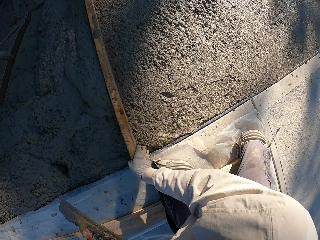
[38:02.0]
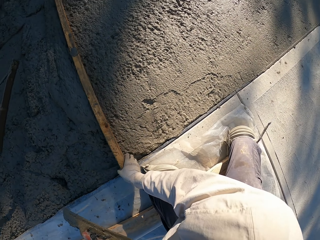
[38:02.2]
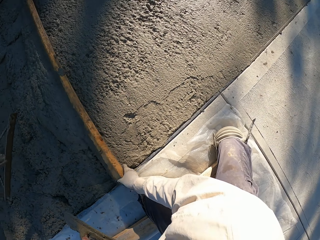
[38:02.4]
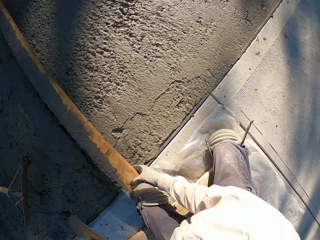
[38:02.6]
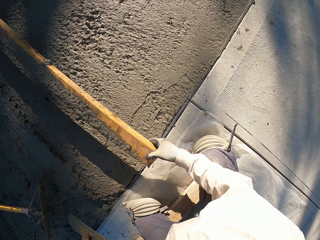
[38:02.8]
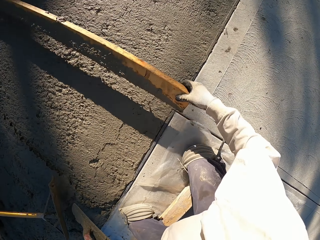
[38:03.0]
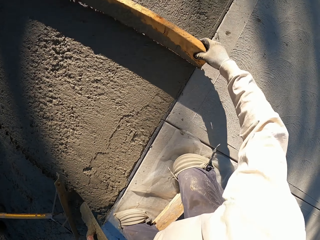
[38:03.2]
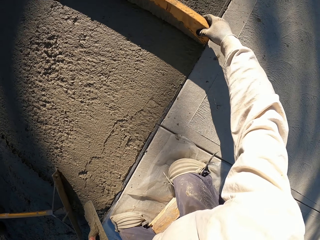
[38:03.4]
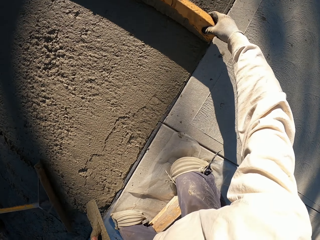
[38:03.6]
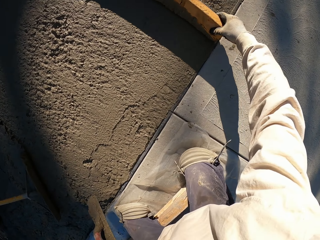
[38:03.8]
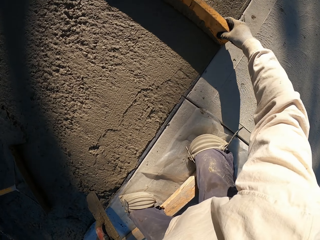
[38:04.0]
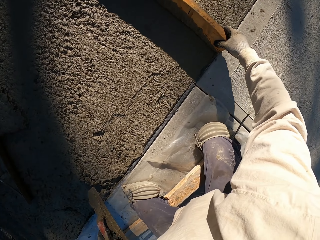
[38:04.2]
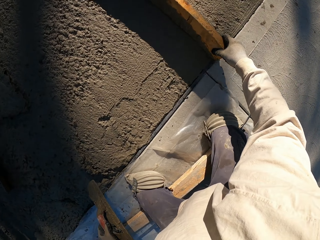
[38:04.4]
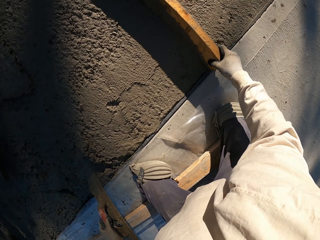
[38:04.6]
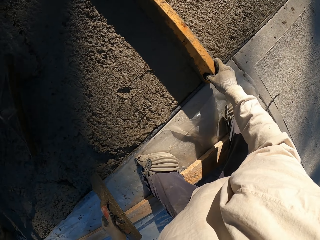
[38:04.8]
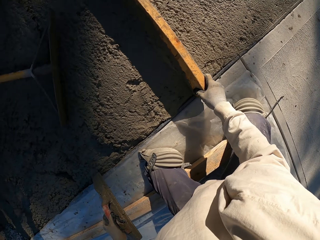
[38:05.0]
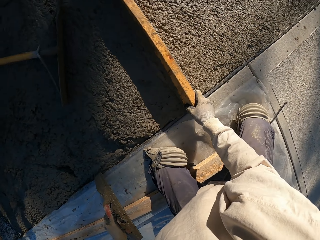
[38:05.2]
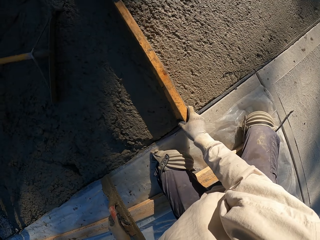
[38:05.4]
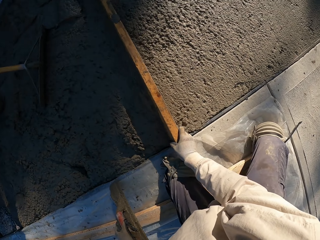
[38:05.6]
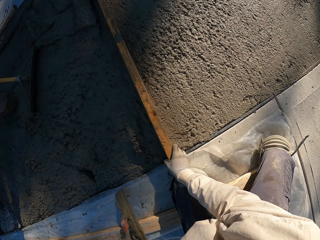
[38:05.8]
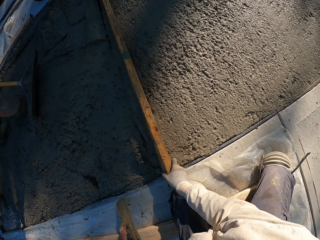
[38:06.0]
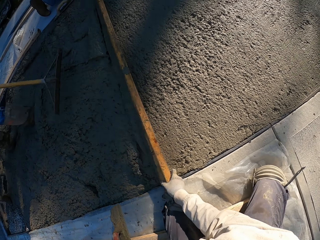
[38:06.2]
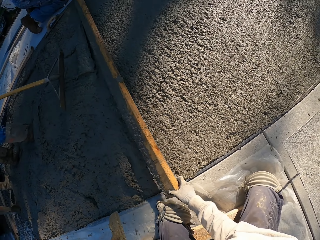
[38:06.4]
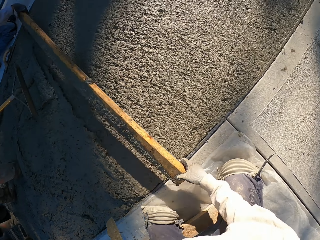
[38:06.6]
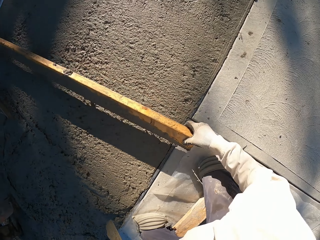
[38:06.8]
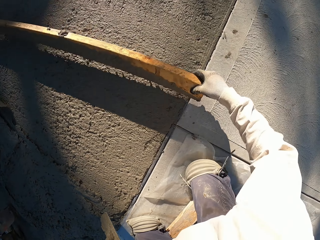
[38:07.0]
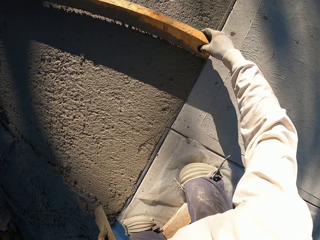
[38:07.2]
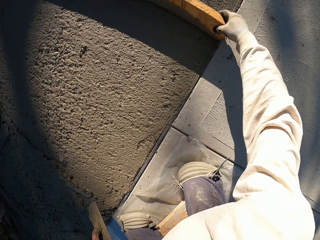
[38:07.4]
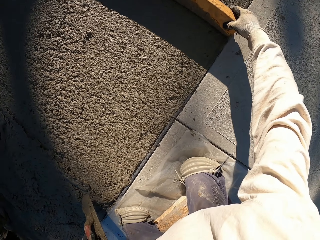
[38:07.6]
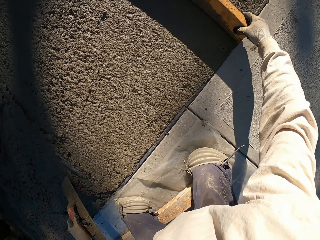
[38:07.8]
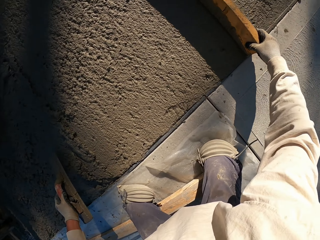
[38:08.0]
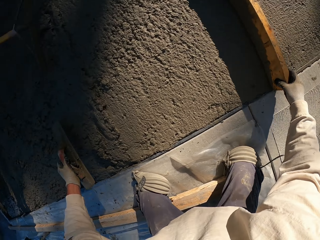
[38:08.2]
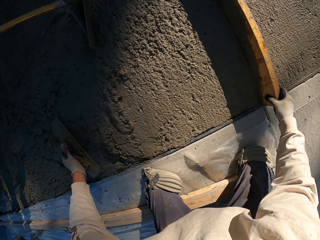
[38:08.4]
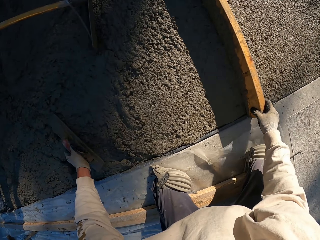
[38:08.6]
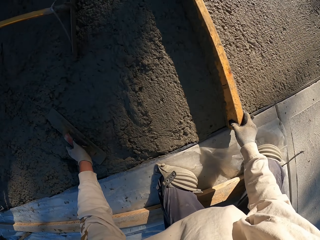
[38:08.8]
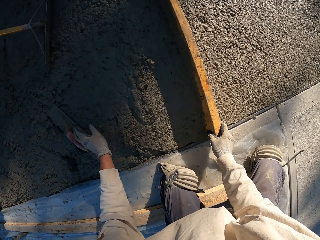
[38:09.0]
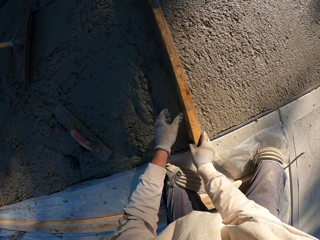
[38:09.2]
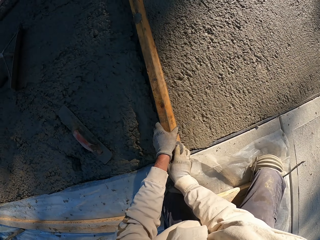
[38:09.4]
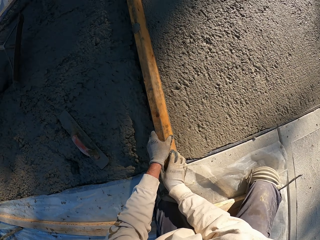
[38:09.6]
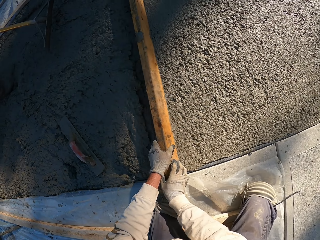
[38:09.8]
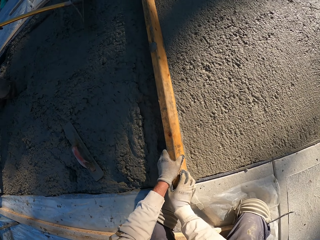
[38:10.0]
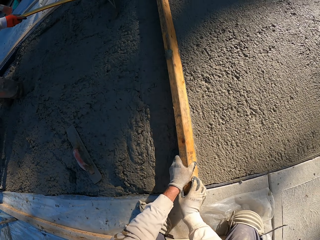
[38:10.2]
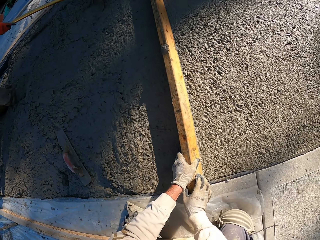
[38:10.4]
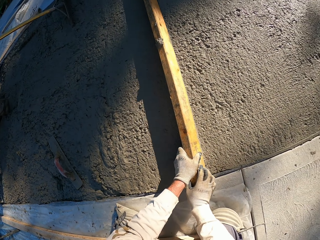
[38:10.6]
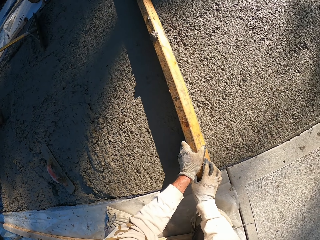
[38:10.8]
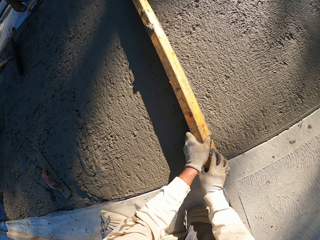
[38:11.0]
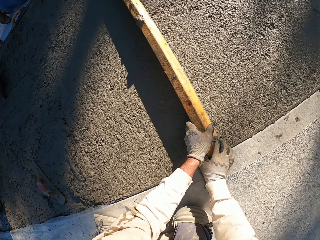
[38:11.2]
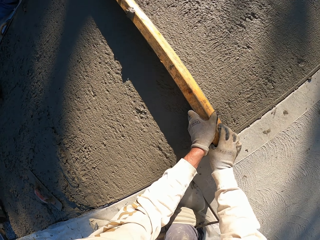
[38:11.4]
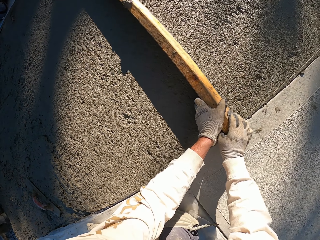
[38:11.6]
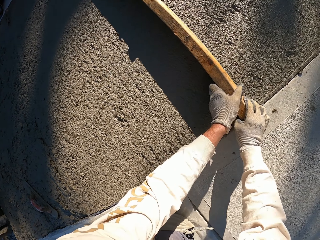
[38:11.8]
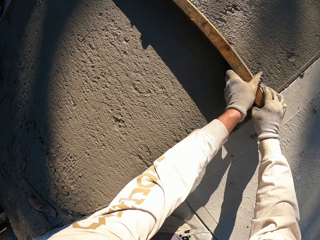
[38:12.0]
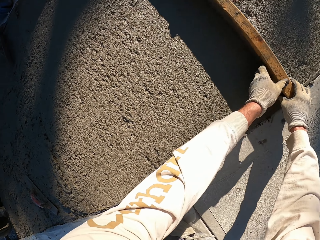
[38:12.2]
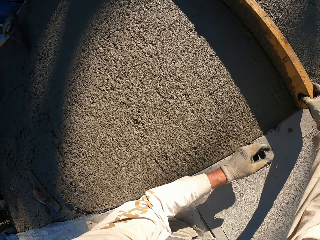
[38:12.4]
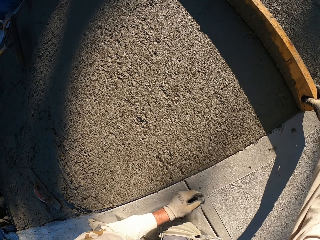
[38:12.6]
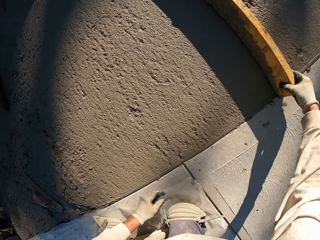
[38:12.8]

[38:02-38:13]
The camera wearer puts the concrete float on the cement mix.

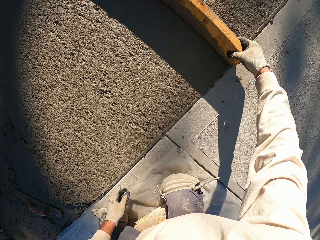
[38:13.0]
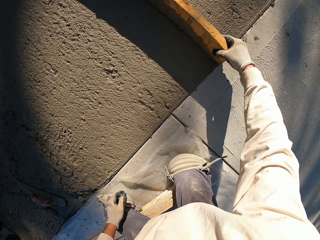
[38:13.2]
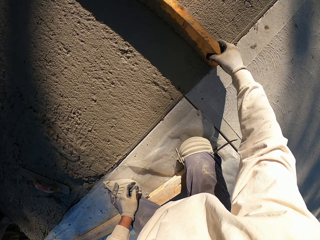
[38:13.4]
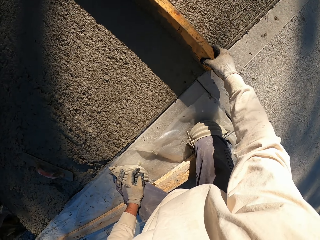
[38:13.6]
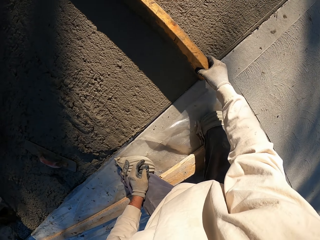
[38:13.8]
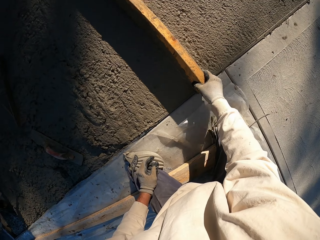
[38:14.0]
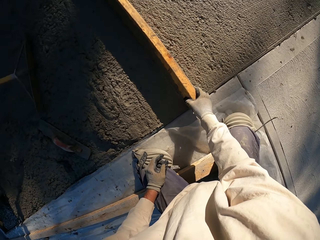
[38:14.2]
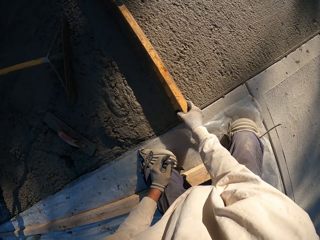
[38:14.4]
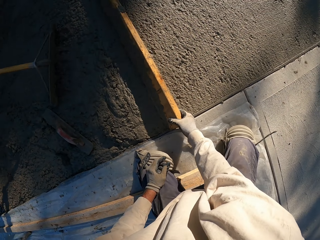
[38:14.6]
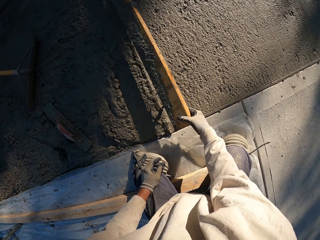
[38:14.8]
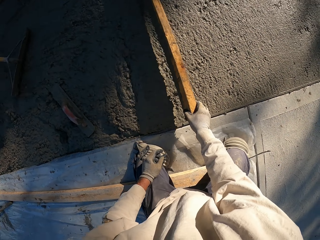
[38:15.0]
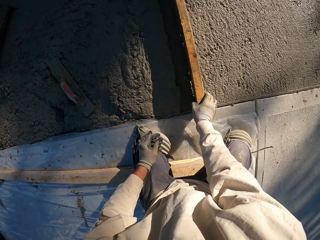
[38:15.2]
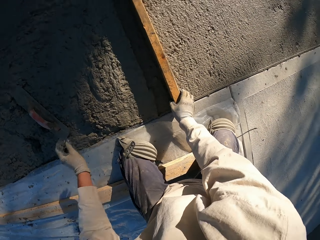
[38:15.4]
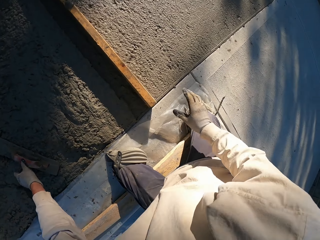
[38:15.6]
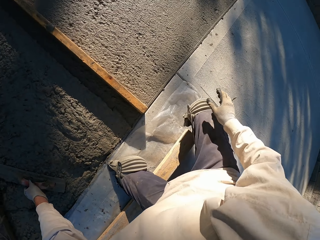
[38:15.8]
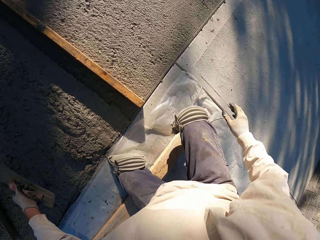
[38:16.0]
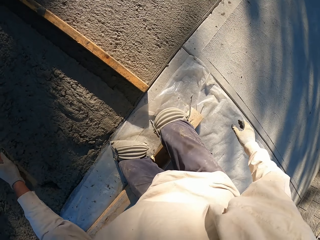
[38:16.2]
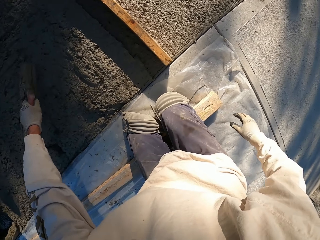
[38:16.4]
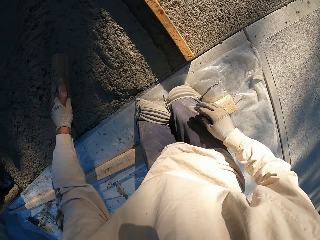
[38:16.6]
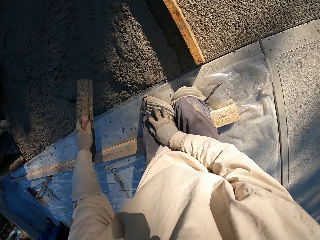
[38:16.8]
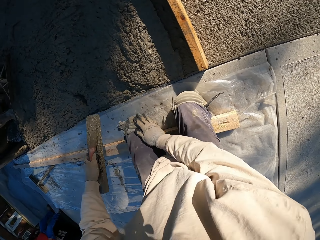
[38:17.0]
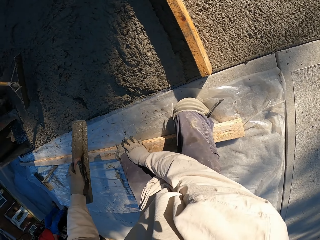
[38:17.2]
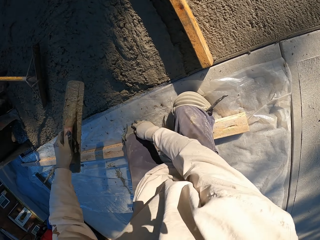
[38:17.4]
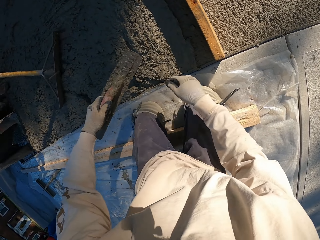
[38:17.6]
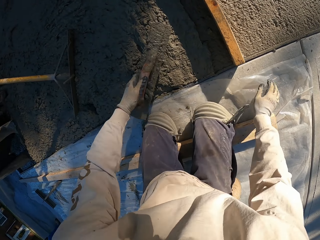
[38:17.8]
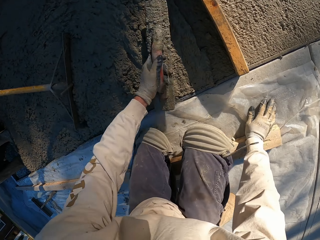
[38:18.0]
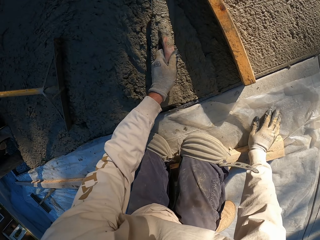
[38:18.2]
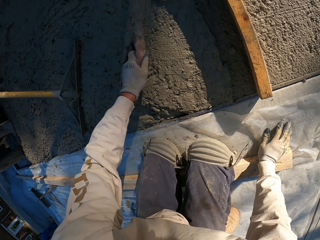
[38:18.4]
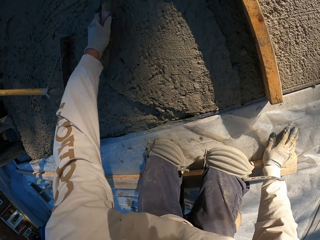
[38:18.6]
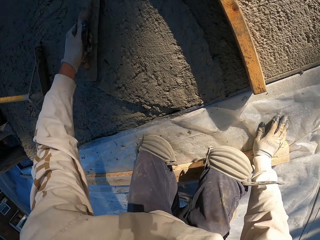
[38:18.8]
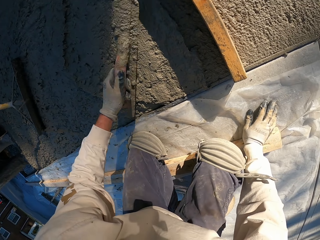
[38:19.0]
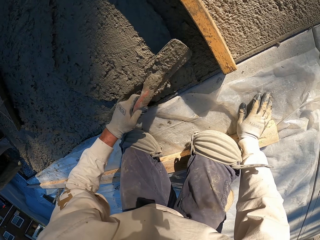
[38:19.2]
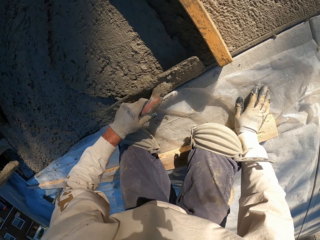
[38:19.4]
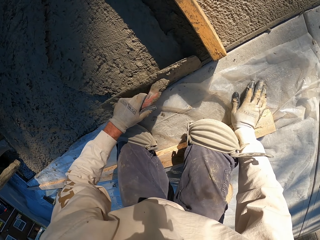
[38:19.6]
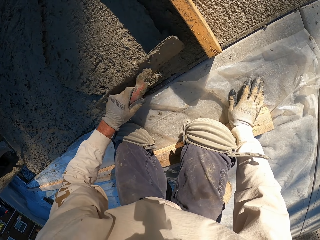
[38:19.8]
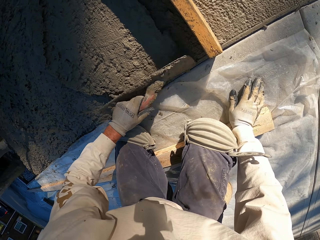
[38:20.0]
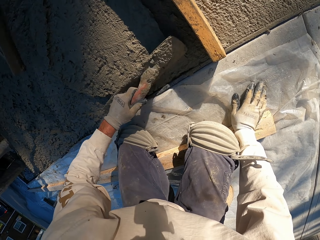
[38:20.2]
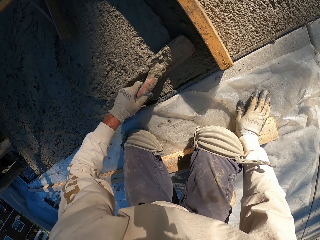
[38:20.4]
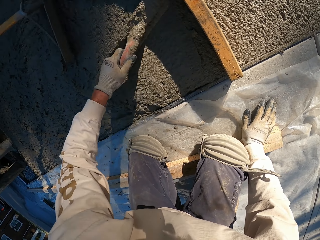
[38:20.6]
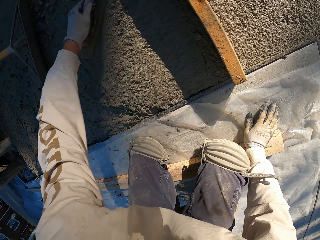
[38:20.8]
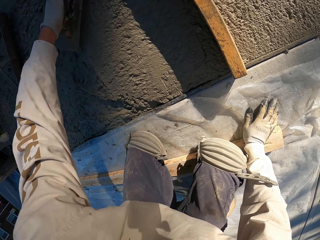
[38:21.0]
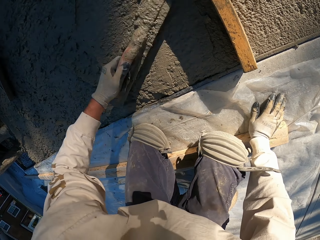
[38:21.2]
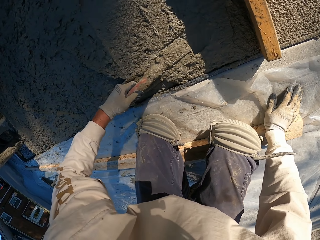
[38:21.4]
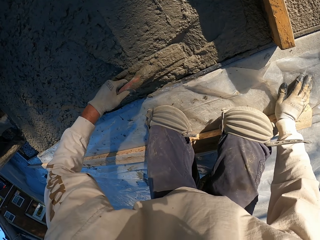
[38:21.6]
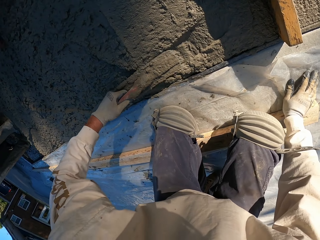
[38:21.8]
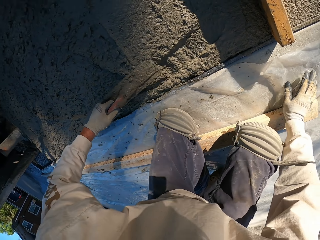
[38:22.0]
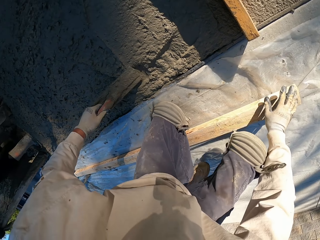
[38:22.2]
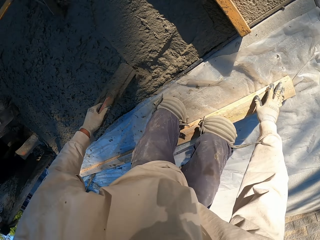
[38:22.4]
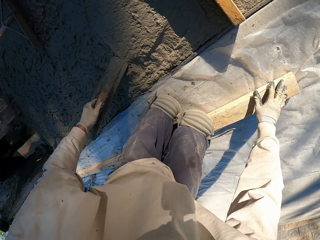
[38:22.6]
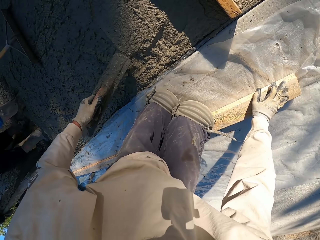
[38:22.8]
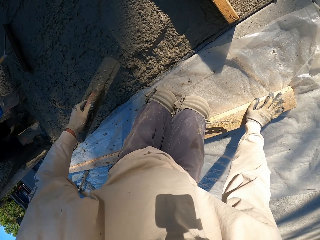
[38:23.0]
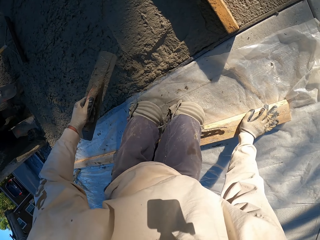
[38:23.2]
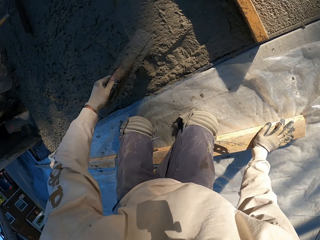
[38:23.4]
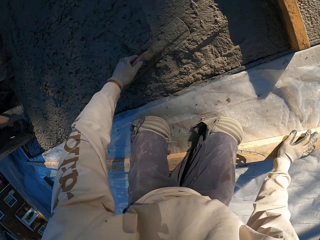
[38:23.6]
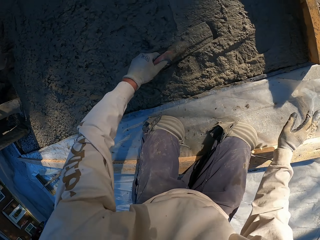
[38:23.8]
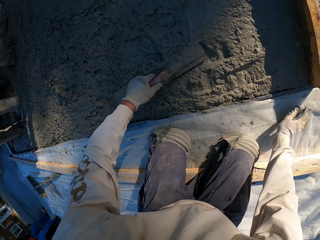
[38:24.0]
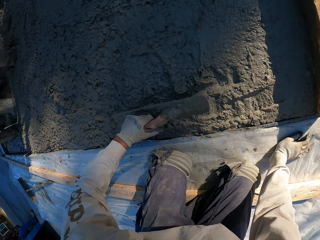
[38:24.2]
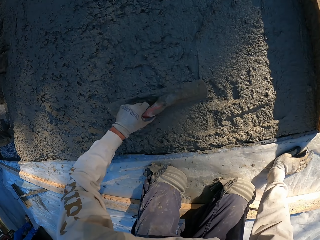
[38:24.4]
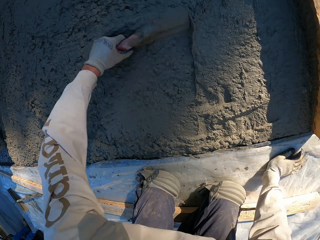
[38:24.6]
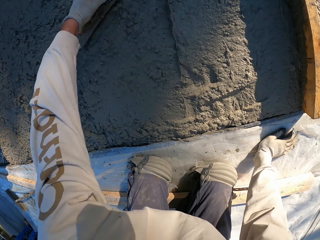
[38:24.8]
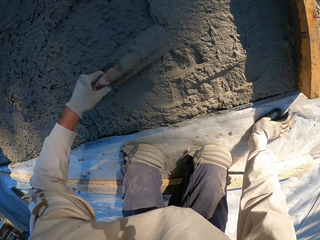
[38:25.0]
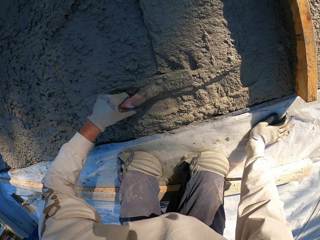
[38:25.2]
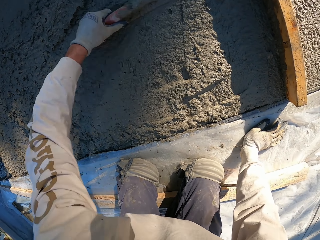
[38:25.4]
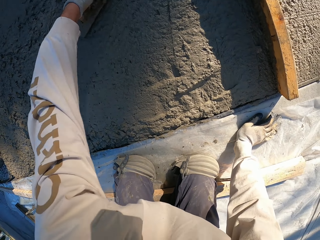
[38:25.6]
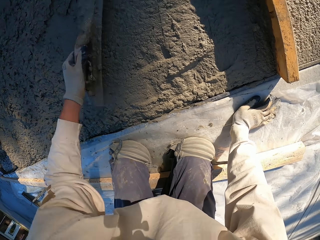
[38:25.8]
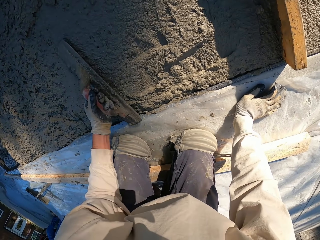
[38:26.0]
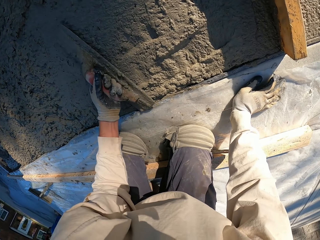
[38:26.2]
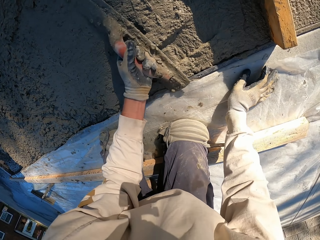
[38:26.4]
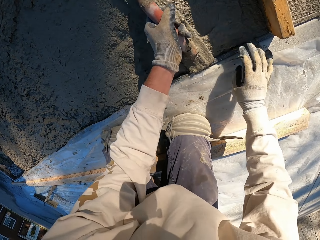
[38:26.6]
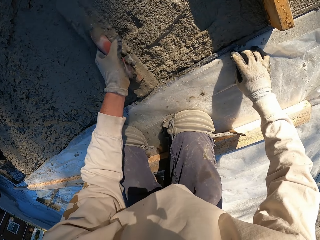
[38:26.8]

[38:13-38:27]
The camera wearer moves the wood. They pick up the concrete float. They fix the left knee pad. They plaster with the concrete float. They move. They plaster with the concrete float.
